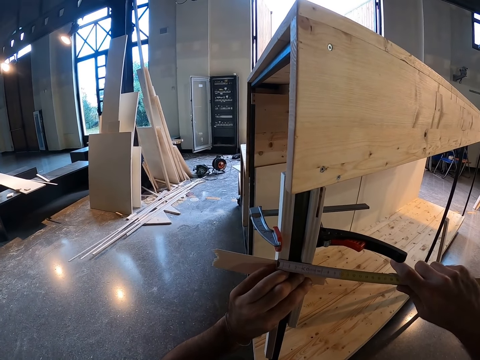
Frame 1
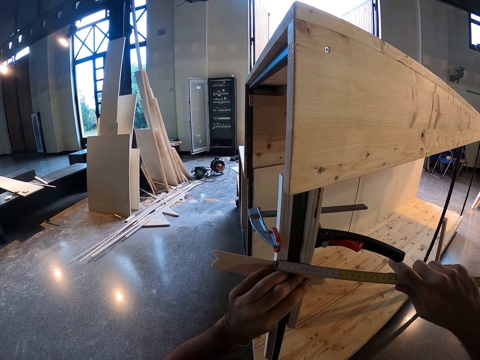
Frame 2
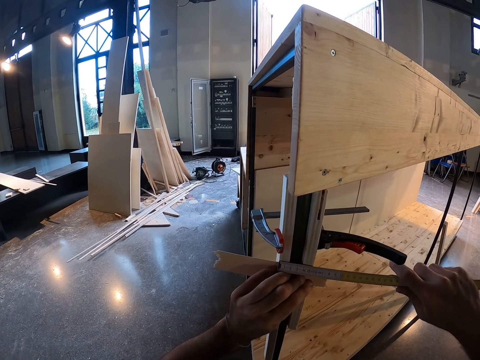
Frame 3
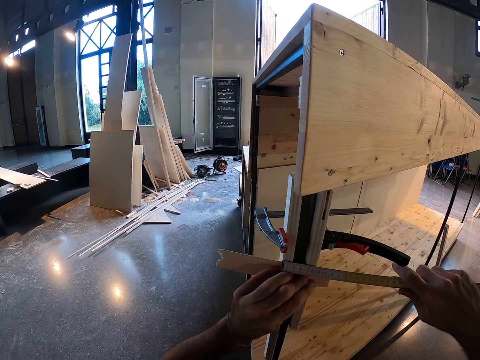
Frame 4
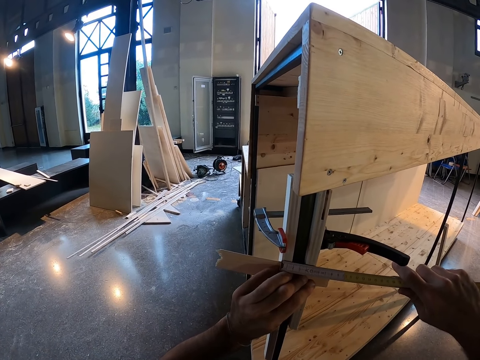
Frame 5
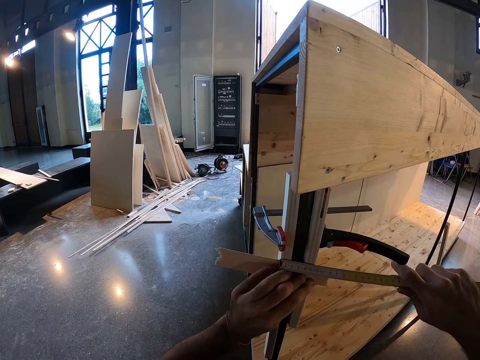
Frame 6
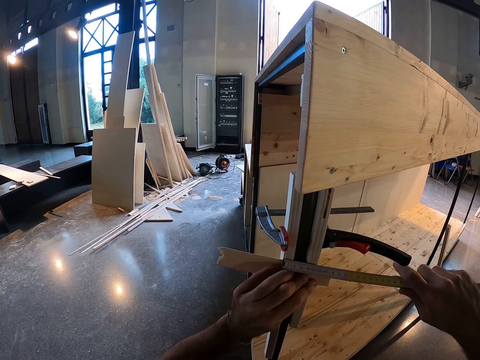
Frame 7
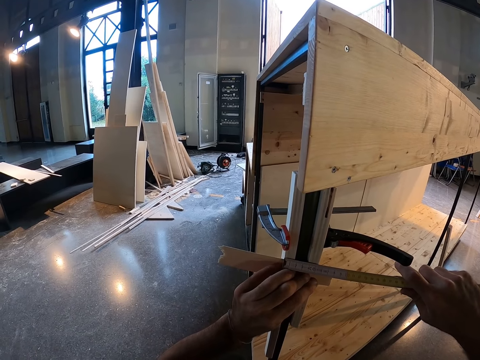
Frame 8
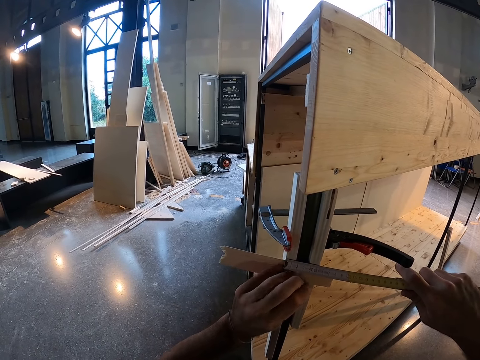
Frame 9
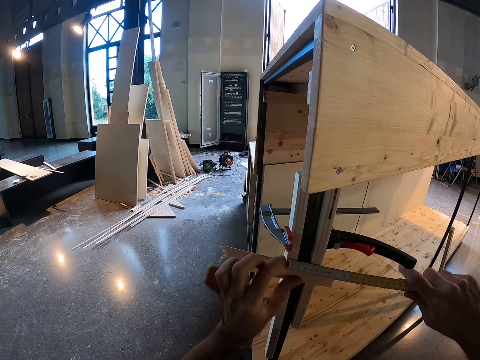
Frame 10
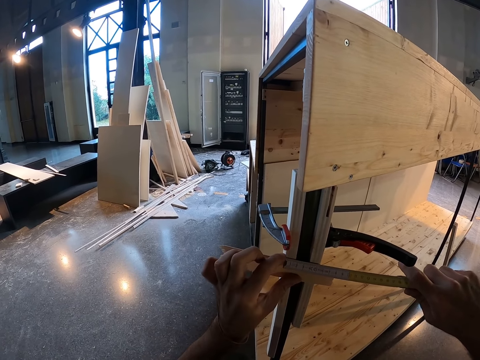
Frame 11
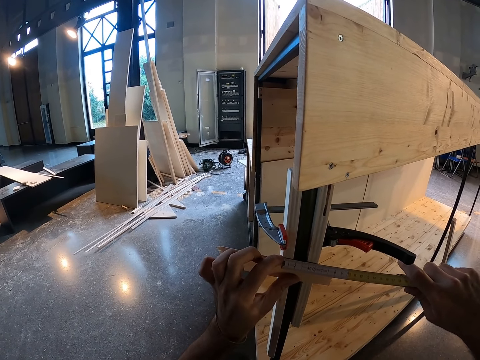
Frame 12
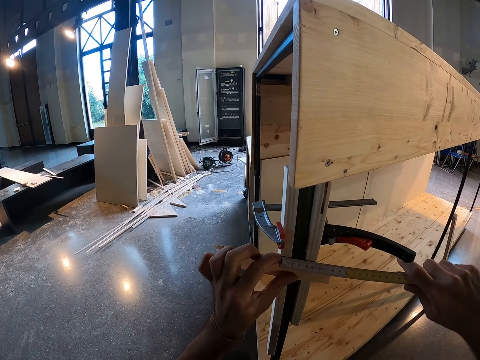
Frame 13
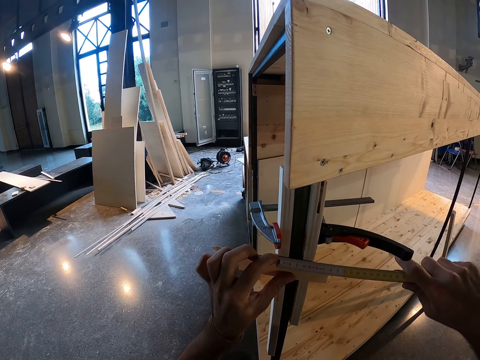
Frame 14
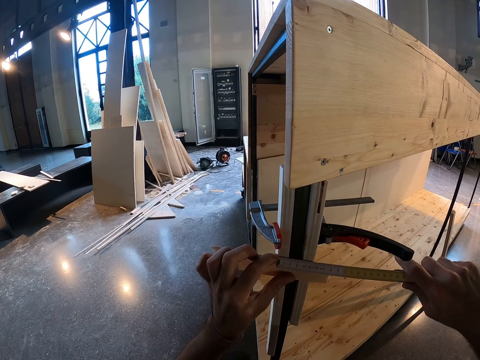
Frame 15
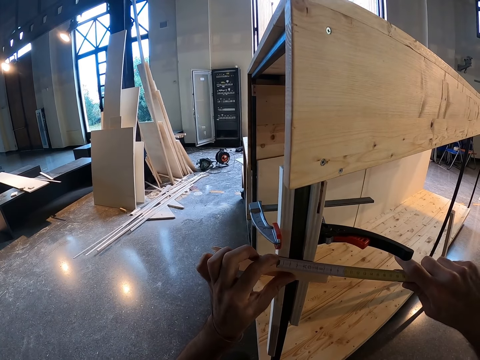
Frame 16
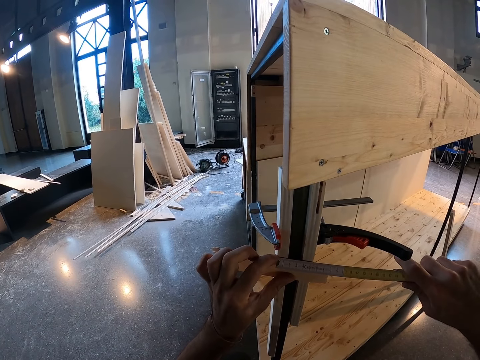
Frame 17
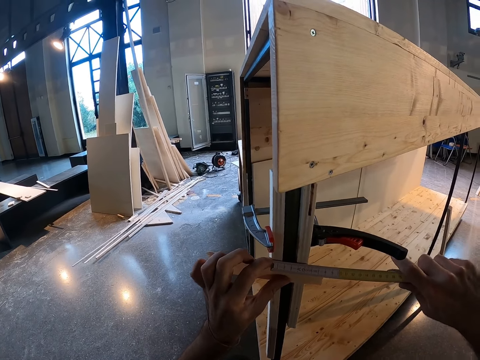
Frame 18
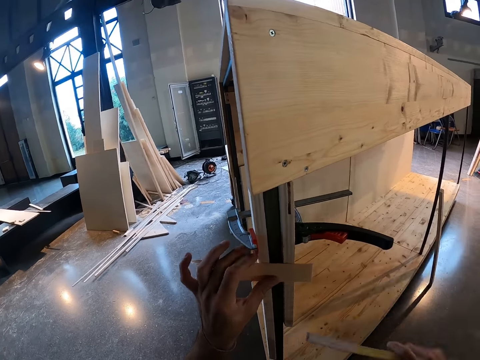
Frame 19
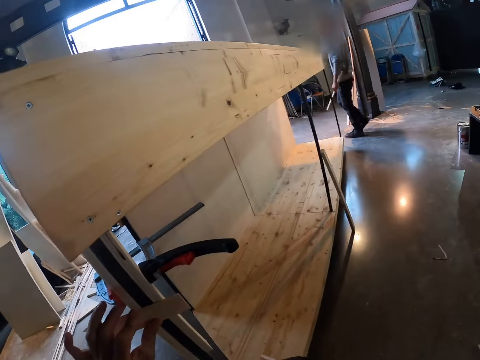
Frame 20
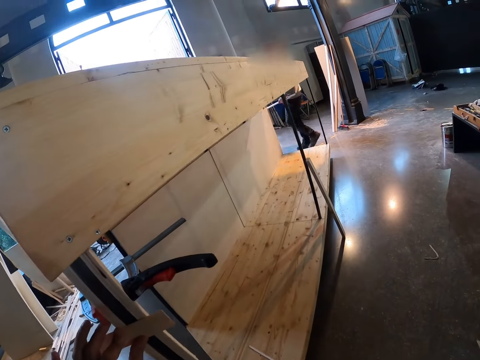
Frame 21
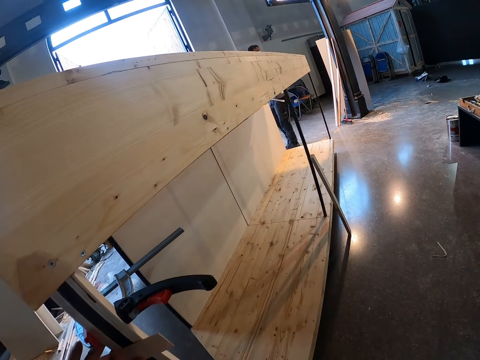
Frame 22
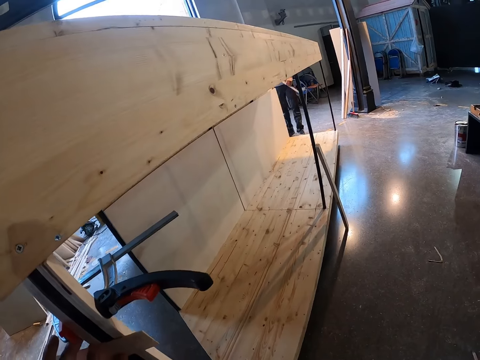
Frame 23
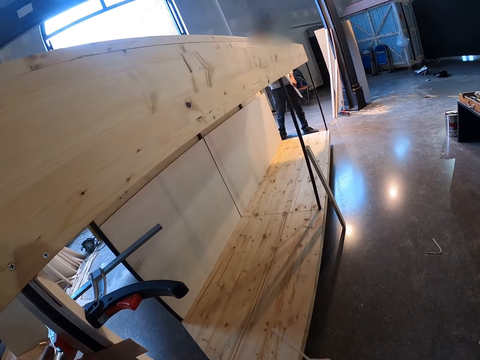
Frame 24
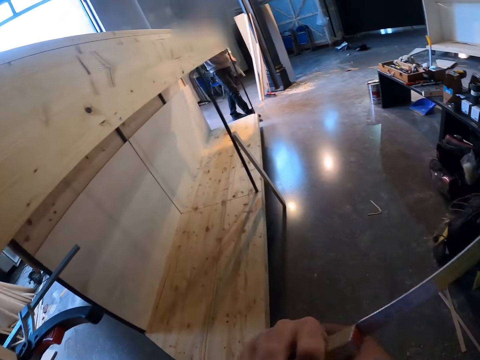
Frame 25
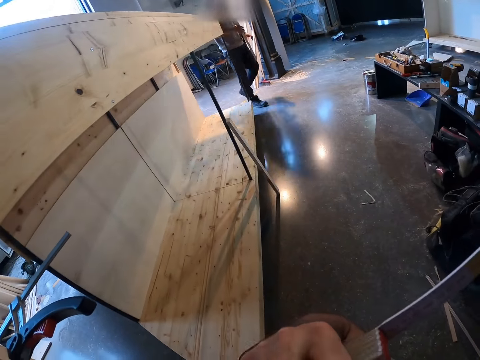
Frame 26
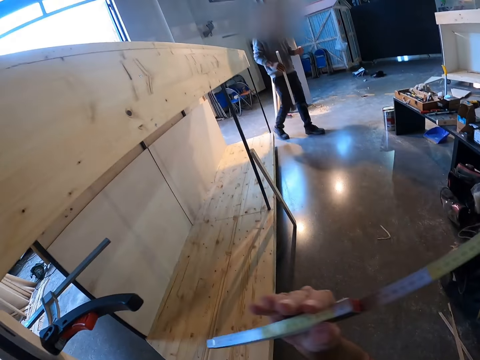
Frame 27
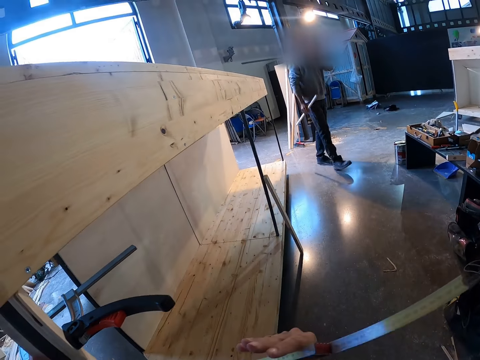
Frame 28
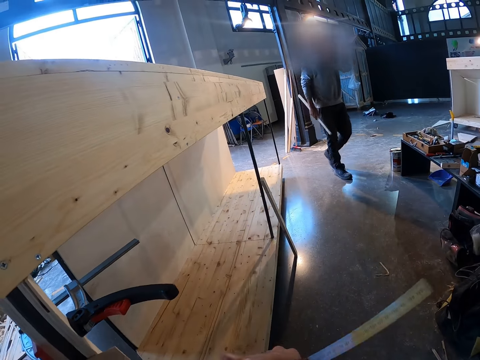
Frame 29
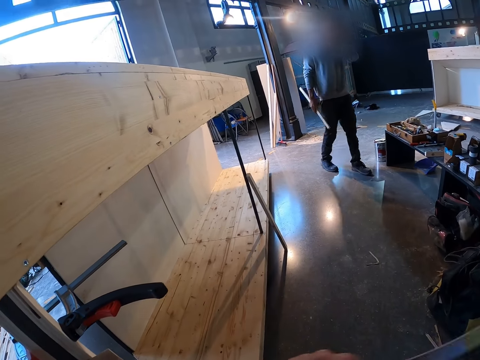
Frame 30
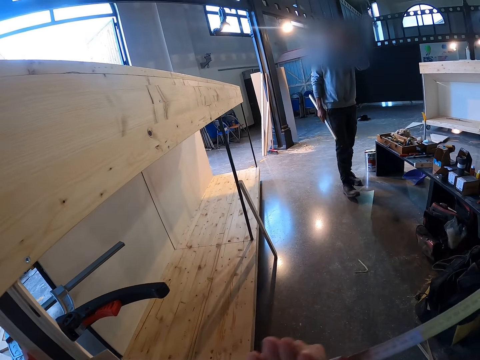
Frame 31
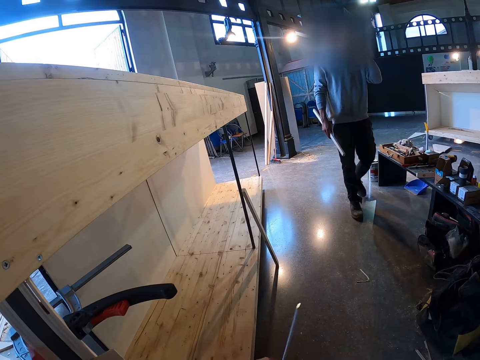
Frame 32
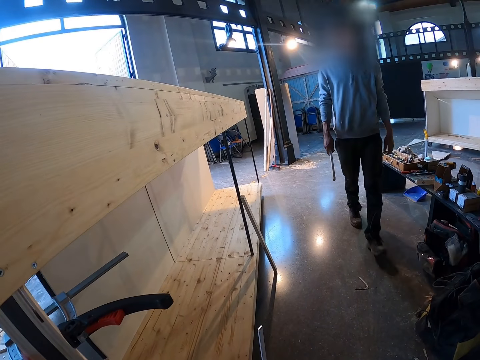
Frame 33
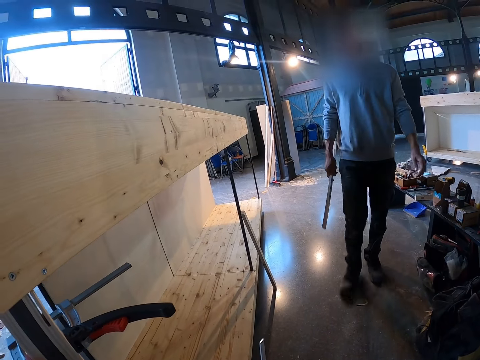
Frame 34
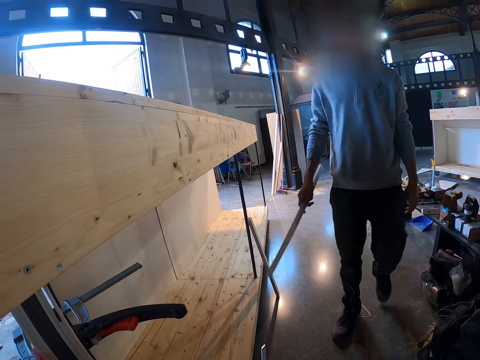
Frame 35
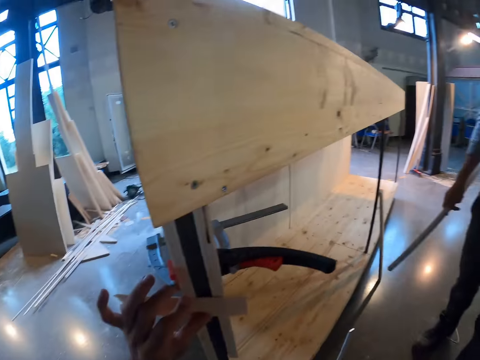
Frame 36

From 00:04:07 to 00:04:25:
A person walks in the room. The person walks towards the camera wearer. The person touches his face. The person walks in the room.

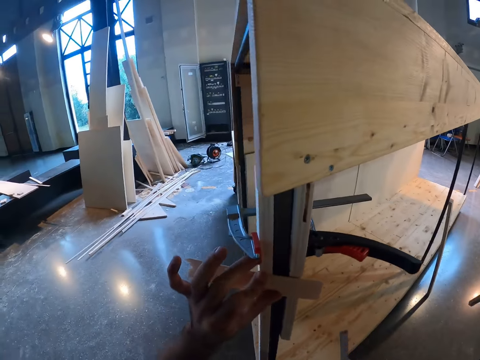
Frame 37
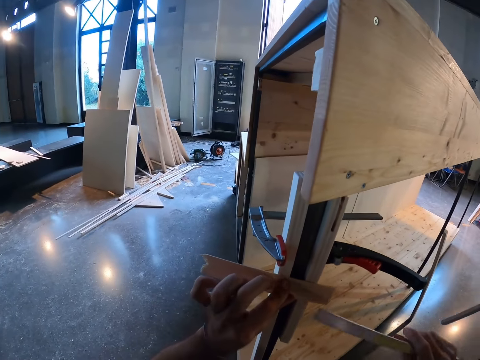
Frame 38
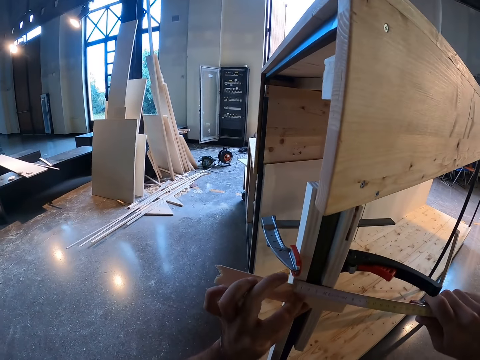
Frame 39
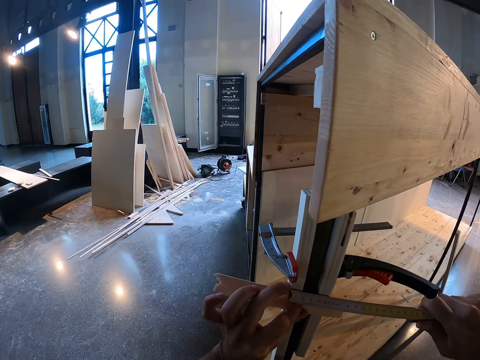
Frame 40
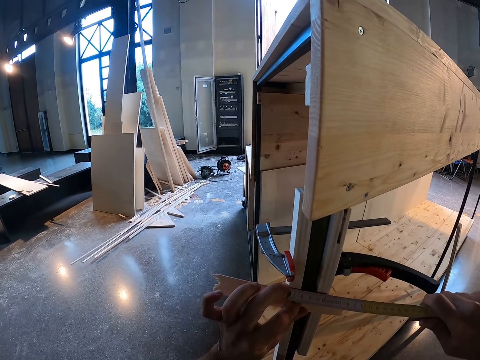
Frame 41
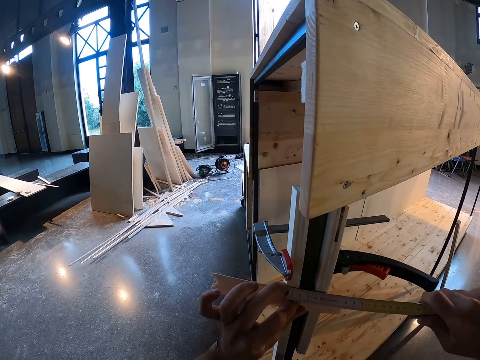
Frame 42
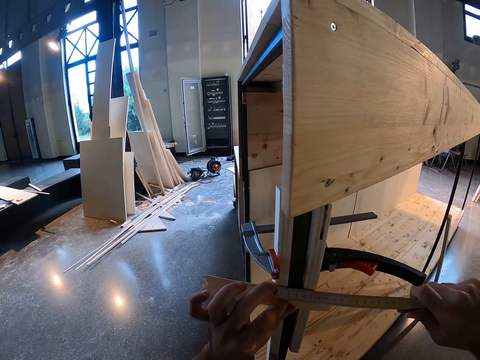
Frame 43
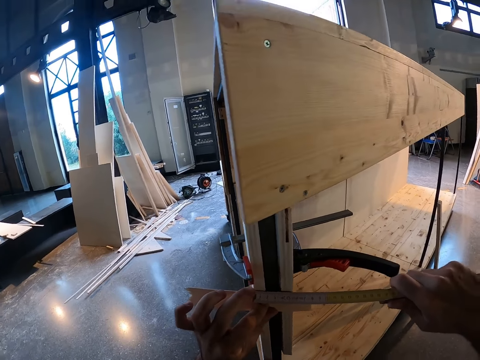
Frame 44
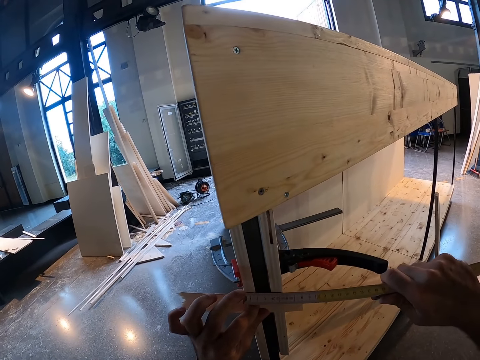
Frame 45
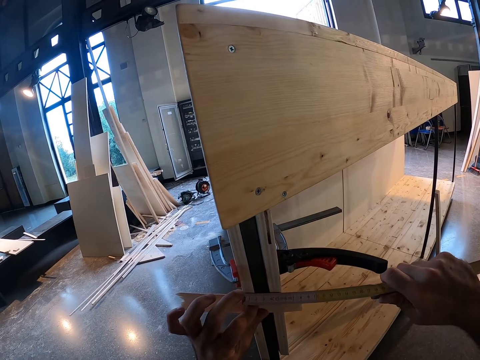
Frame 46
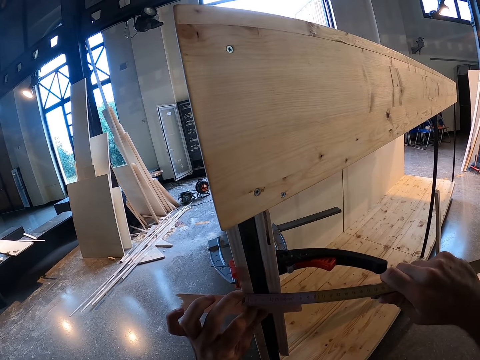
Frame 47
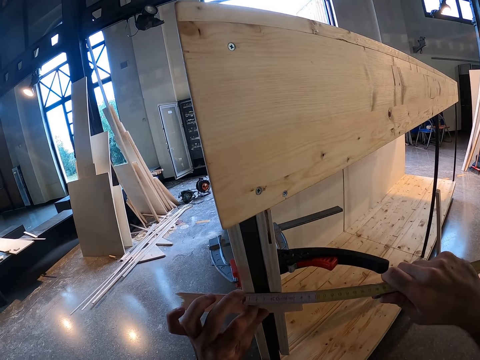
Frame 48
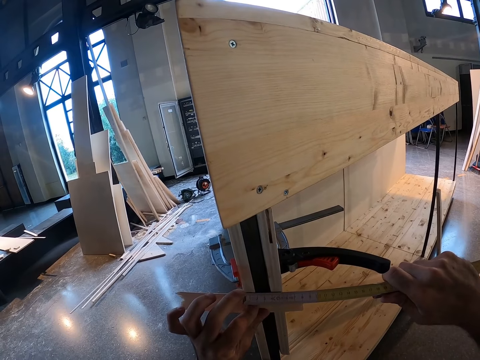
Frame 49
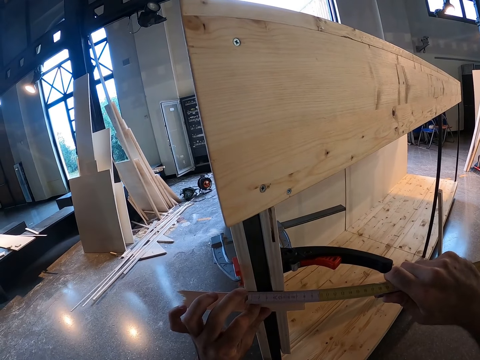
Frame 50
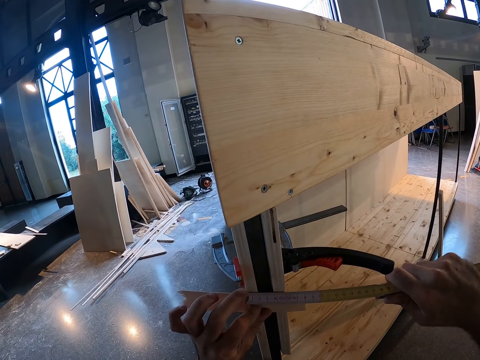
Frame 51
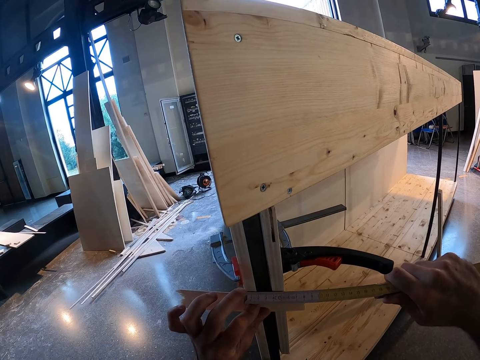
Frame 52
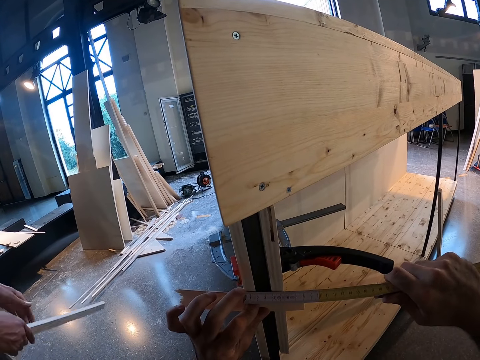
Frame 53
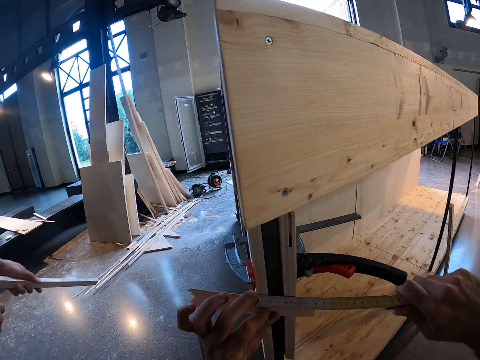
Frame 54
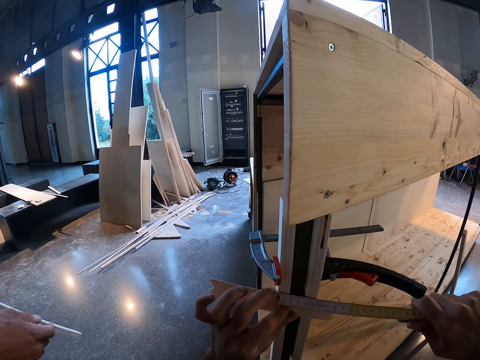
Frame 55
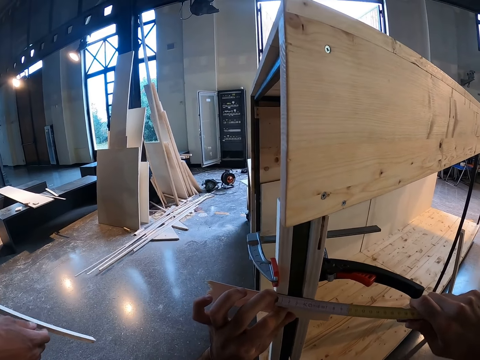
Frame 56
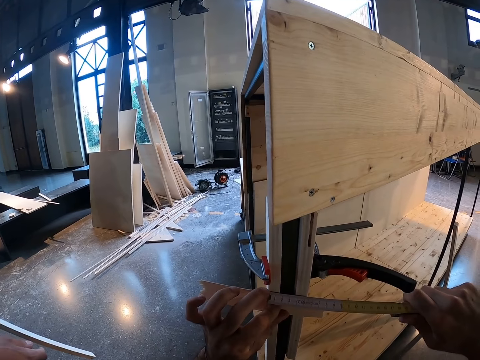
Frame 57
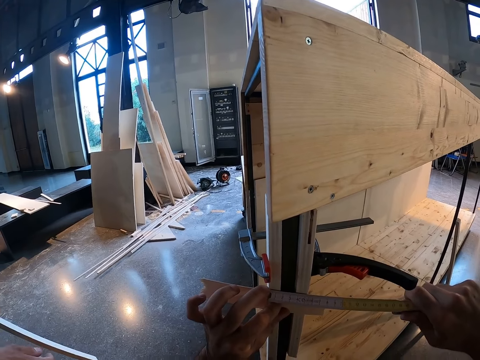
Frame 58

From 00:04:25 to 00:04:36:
The camera wearer measures the wood on the leg of the table with the meter rule in his right hand.
